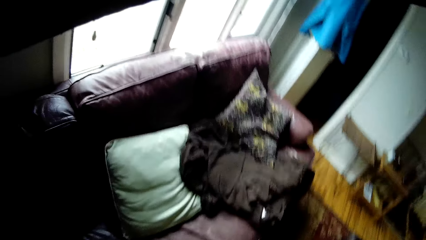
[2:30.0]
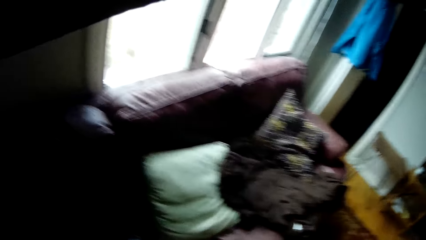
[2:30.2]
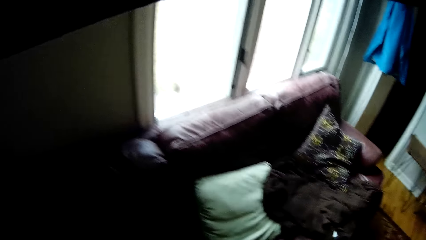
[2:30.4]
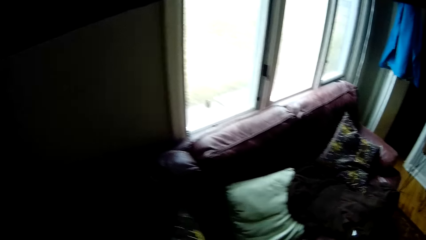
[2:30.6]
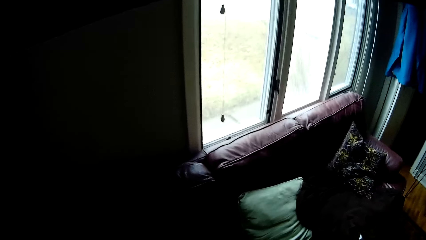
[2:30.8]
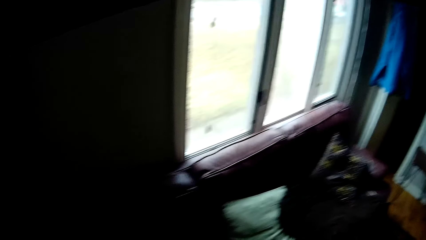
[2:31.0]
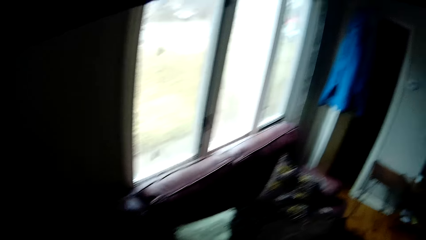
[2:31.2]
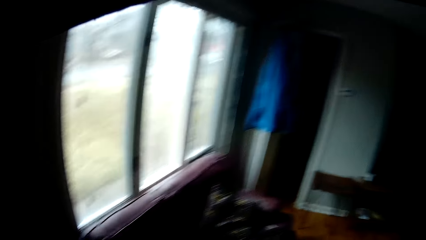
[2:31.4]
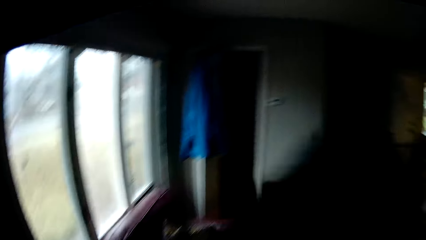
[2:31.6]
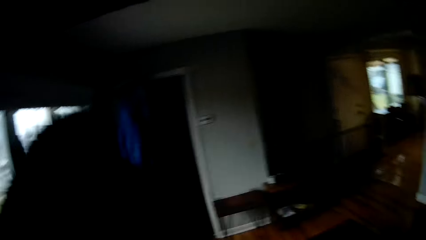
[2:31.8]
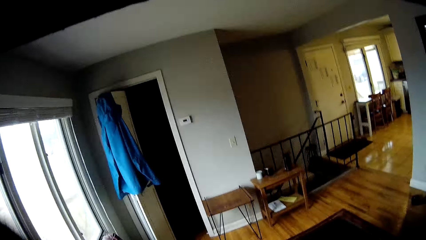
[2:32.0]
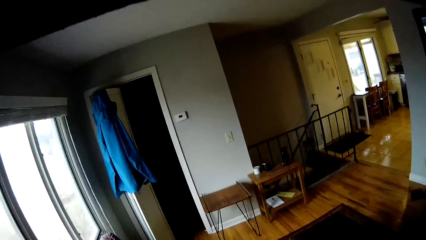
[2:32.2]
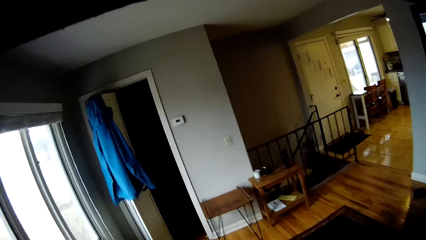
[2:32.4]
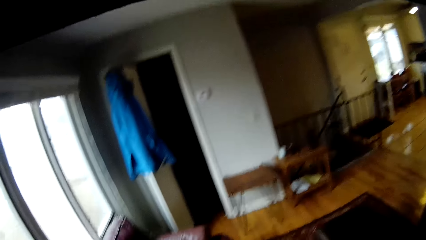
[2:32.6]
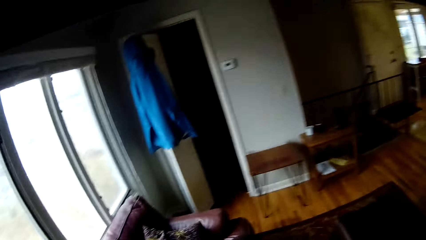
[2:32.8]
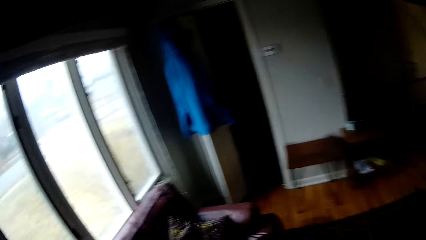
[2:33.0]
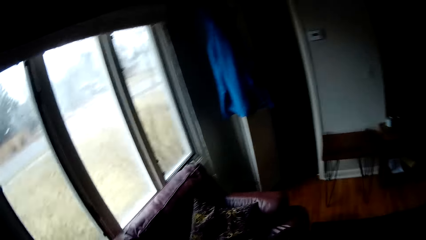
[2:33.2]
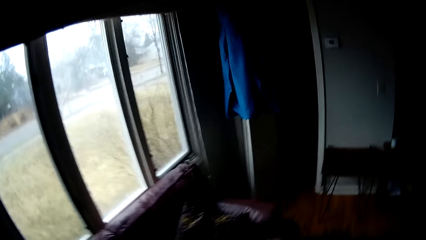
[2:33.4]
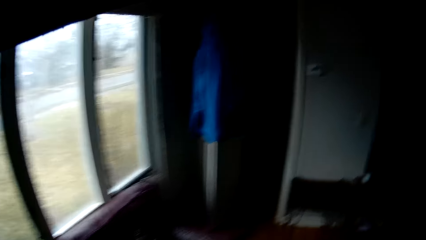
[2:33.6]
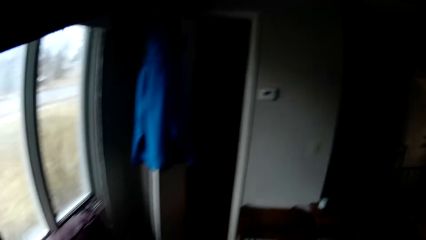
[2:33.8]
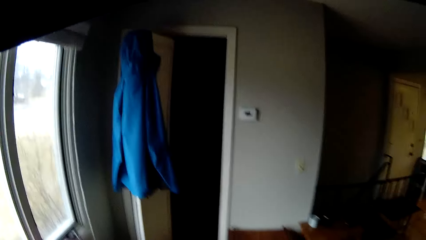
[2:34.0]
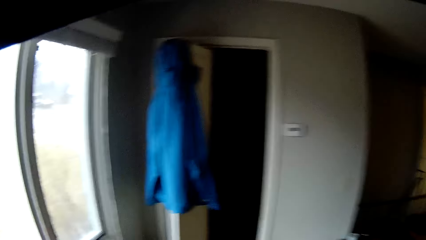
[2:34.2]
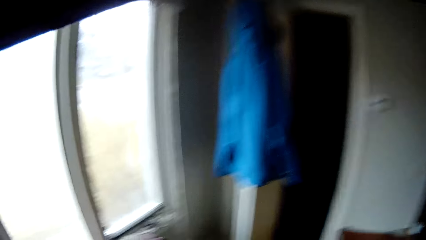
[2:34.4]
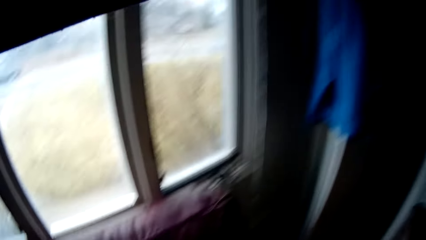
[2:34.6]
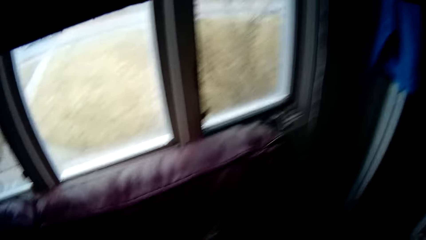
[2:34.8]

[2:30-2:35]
The camera wearer looks on the sofa seat.

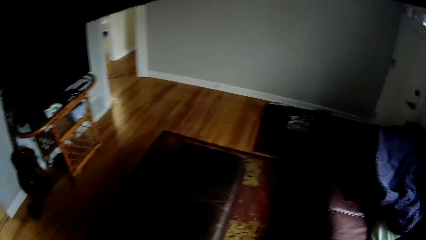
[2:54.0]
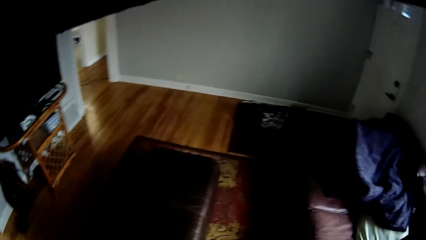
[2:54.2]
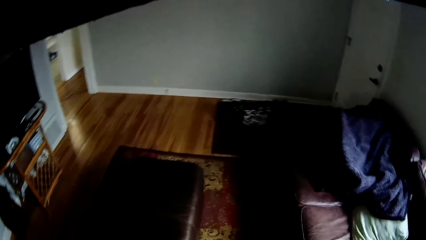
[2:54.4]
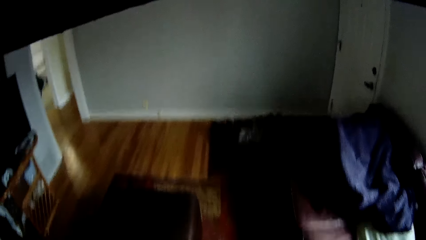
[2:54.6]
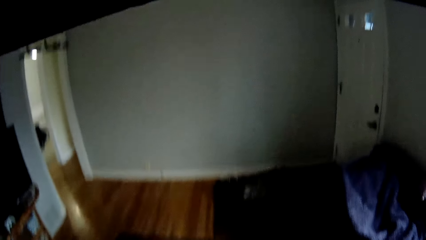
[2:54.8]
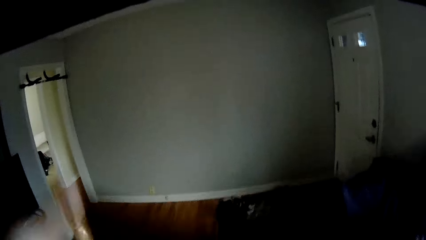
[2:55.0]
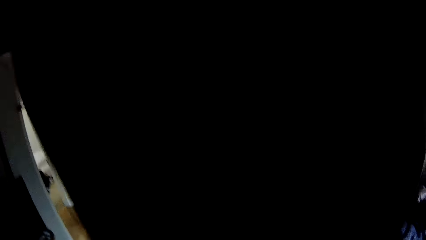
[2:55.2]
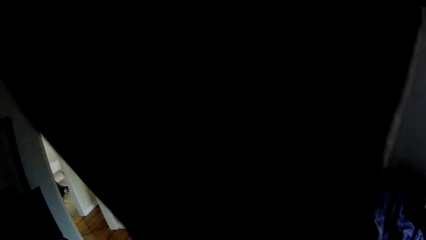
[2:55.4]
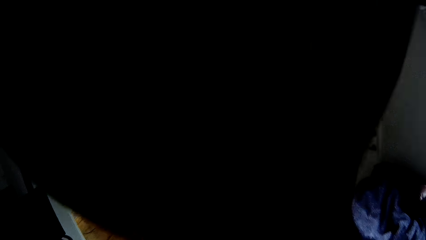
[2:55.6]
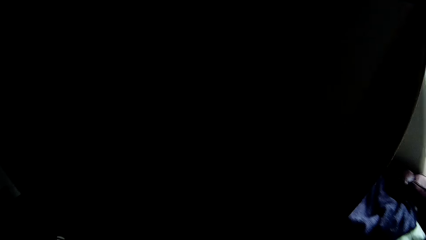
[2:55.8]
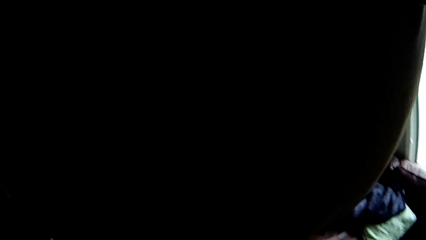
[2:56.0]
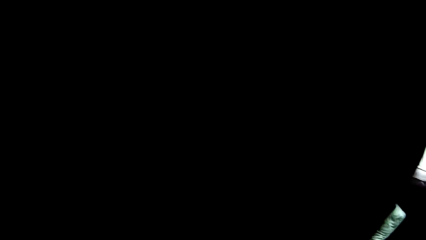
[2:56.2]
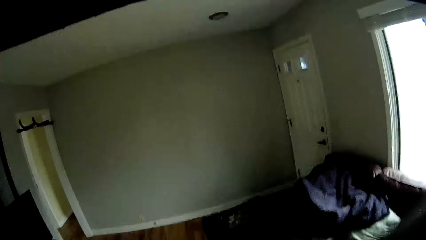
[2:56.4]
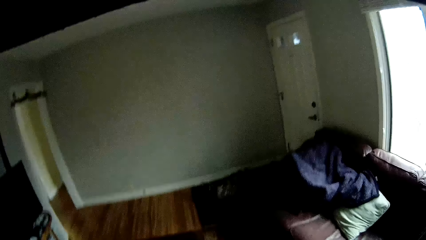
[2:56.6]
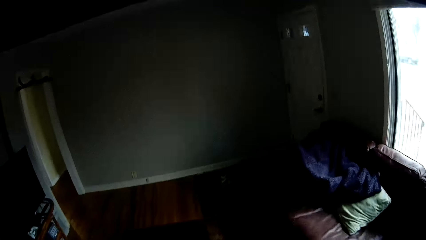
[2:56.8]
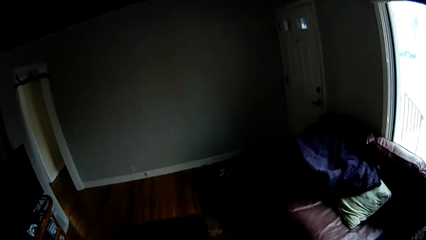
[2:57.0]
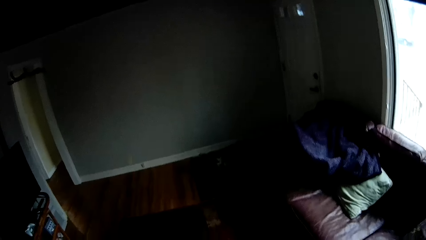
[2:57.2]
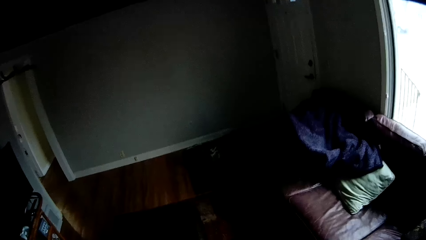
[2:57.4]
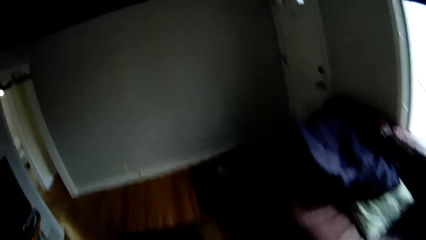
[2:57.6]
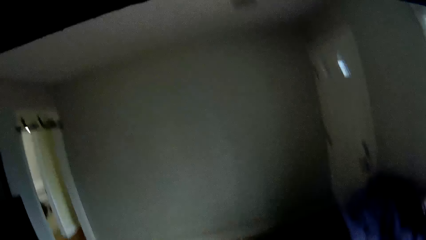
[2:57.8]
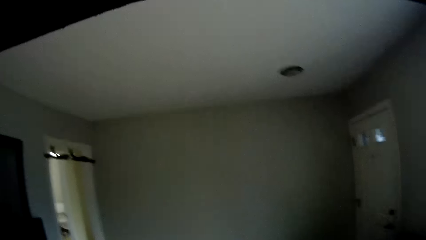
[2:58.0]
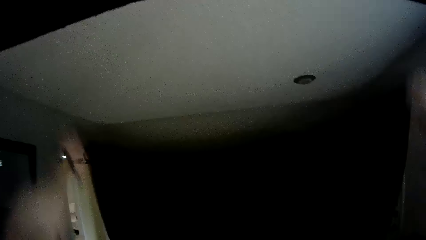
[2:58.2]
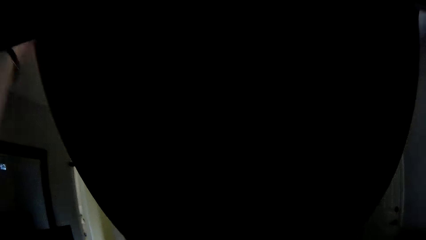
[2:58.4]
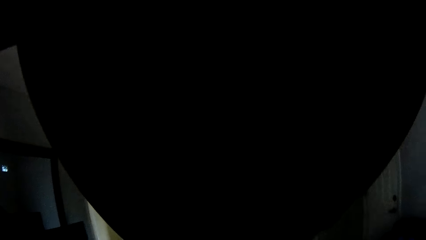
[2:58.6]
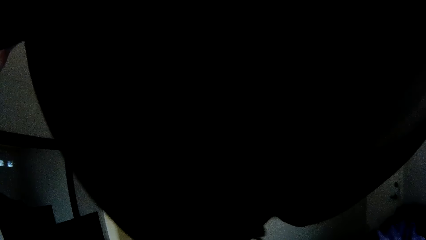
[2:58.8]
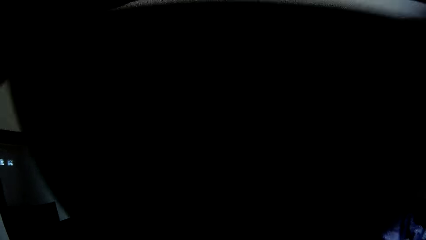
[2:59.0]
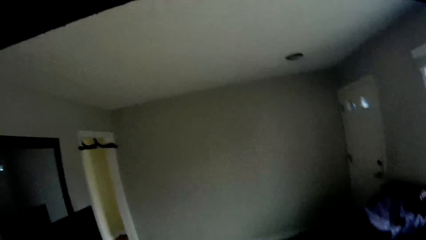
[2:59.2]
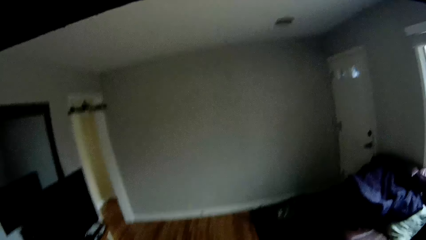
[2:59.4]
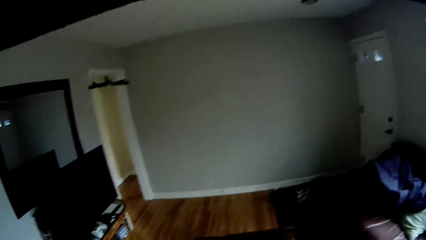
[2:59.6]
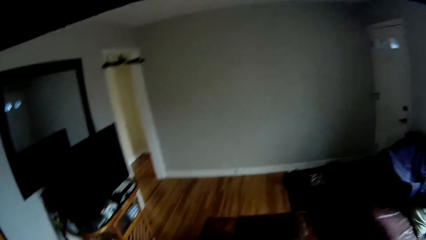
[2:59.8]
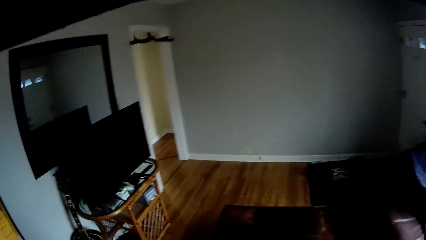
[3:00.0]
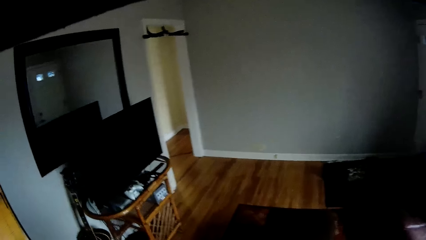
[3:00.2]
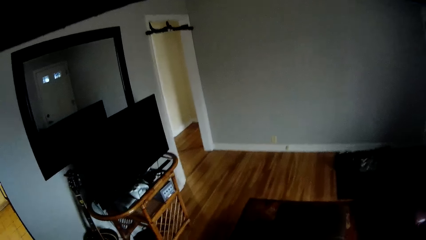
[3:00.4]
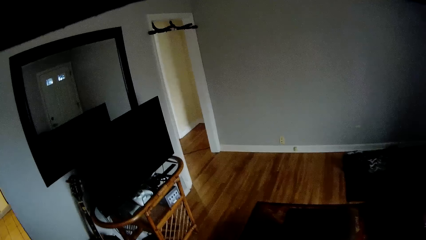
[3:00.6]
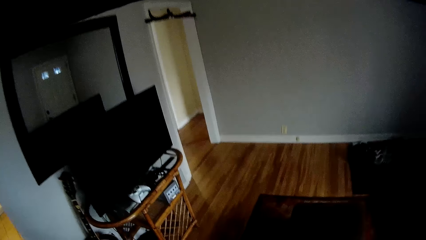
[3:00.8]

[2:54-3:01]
The camera wearer stretches the linen.

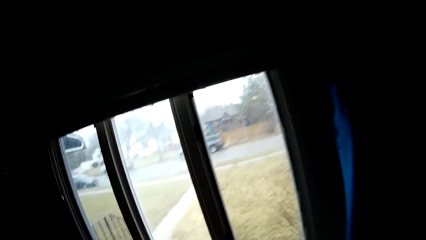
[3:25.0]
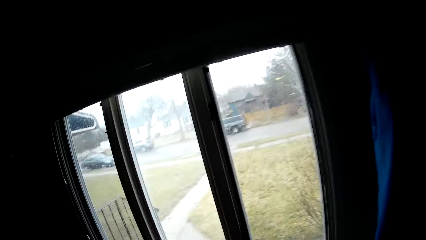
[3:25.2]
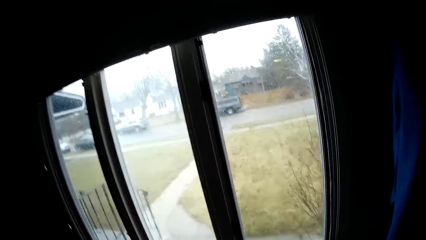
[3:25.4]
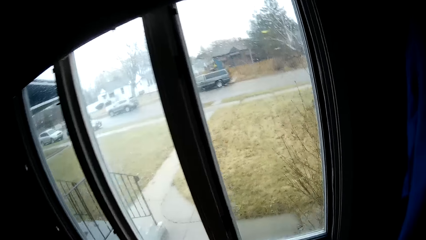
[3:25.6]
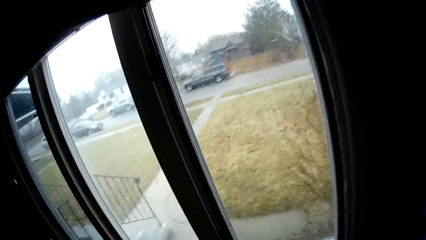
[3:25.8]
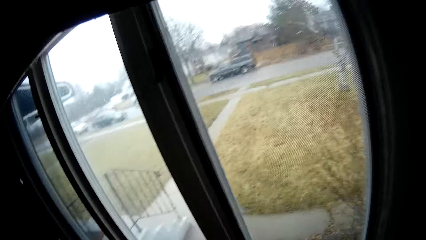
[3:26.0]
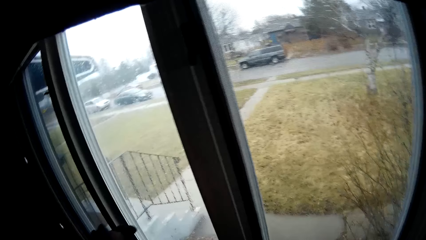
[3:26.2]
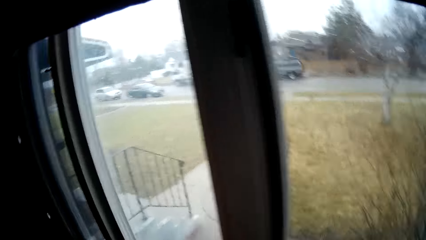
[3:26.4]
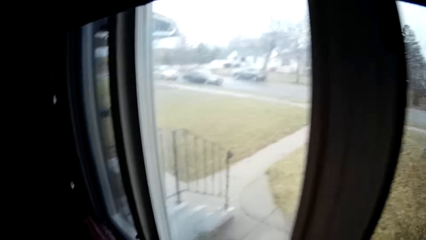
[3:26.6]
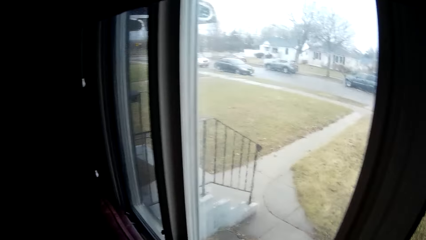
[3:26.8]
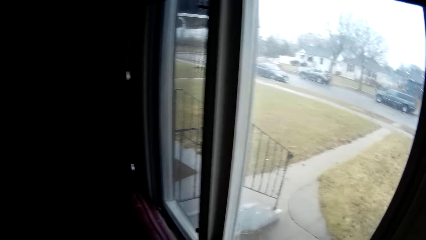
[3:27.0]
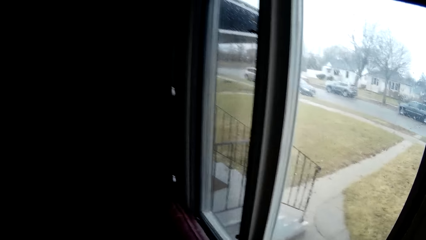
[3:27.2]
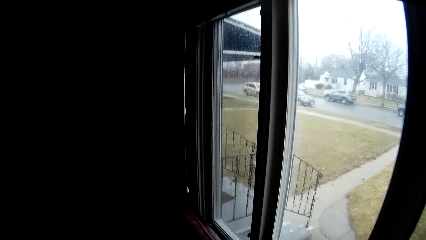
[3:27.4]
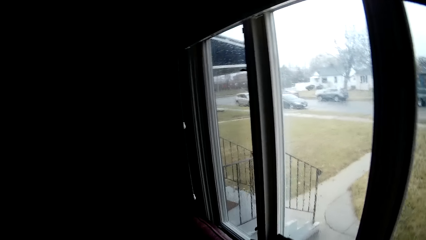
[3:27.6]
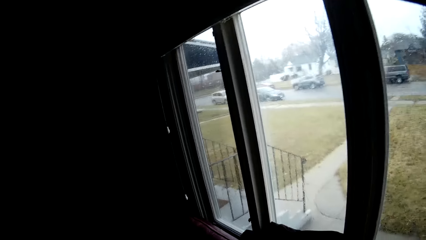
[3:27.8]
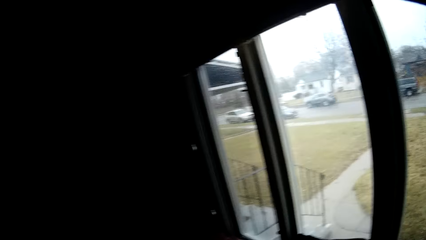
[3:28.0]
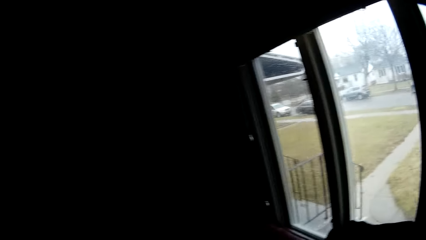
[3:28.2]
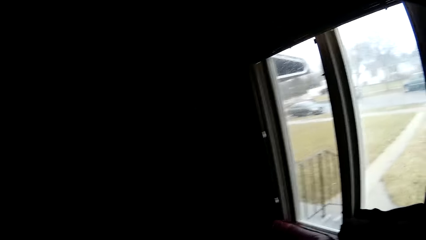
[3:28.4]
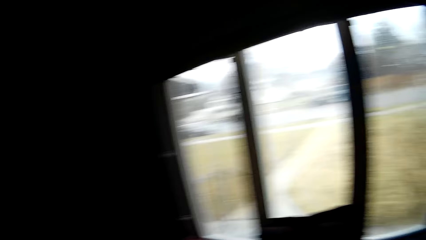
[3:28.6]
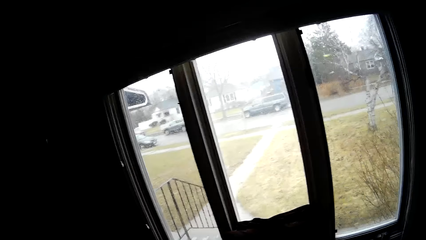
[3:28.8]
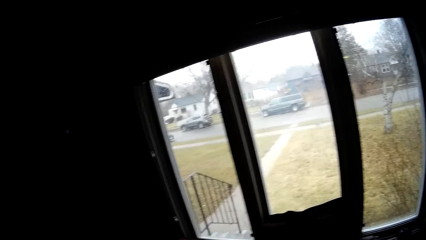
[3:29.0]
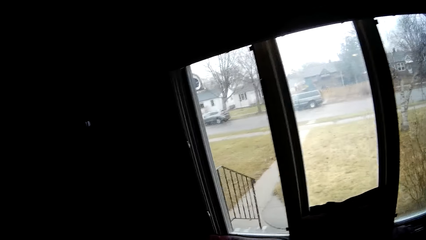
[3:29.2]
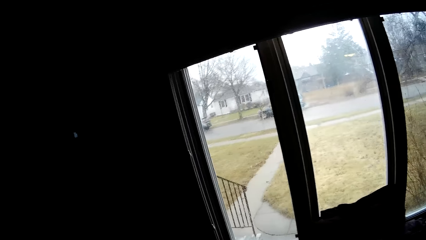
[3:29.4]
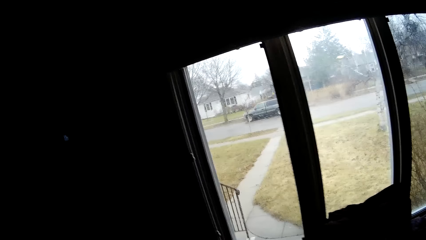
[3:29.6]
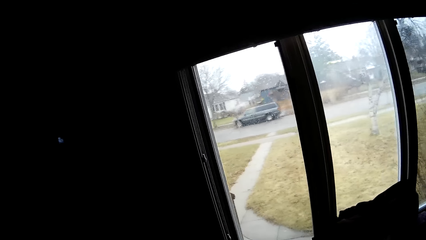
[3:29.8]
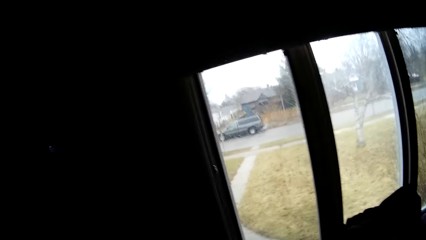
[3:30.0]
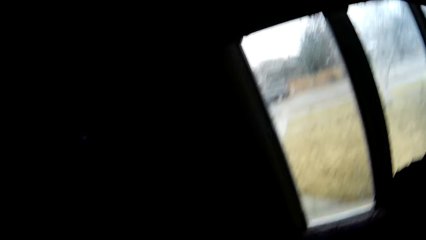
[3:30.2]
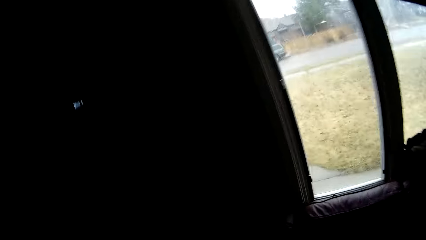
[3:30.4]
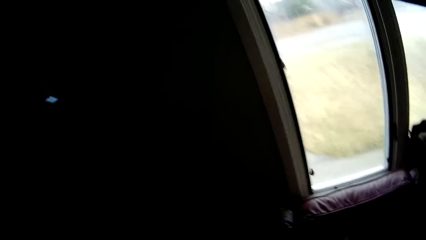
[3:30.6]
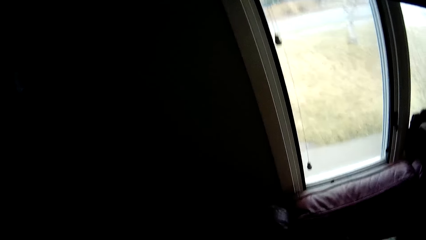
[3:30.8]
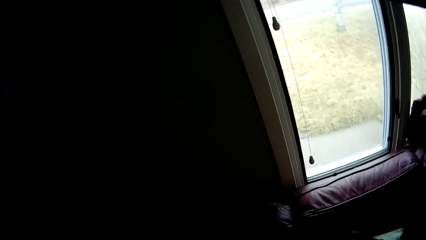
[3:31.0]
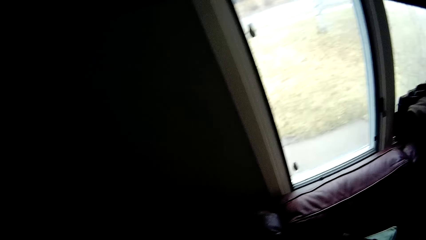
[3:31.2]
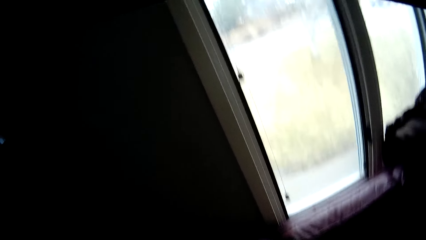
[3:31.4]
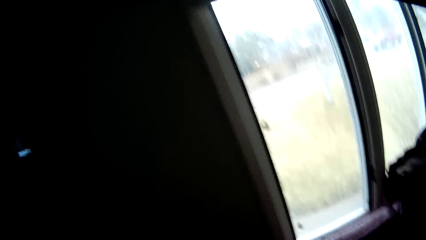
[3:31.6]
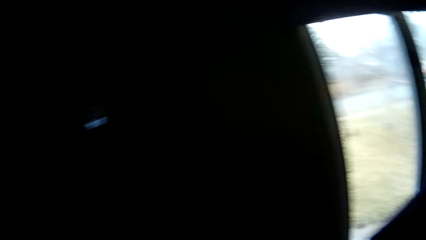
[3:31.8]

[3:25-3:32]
The camera wearer places the blanket on the chair. They look at the vehicles passing on the road.
